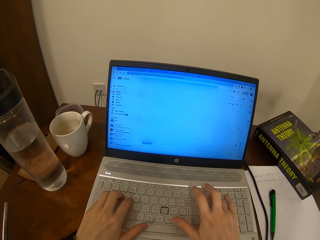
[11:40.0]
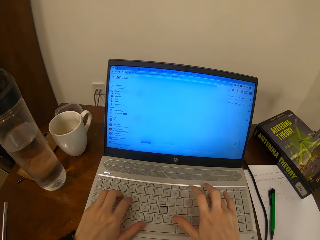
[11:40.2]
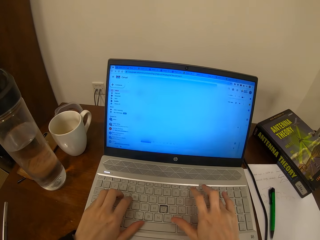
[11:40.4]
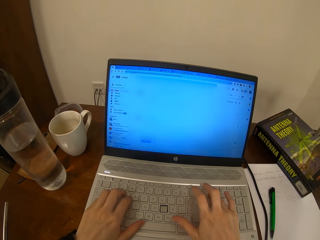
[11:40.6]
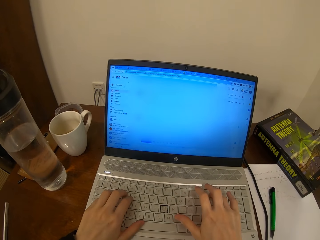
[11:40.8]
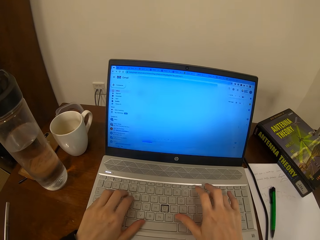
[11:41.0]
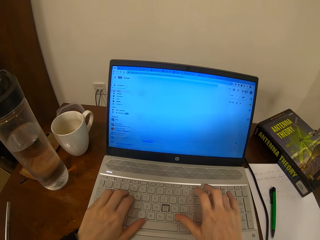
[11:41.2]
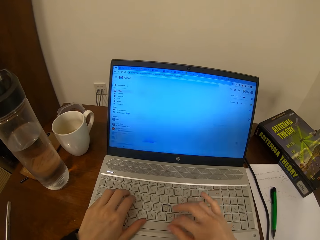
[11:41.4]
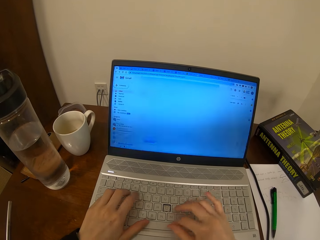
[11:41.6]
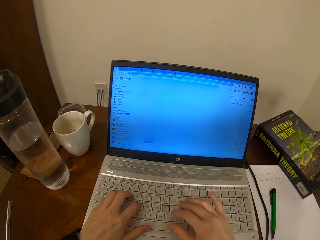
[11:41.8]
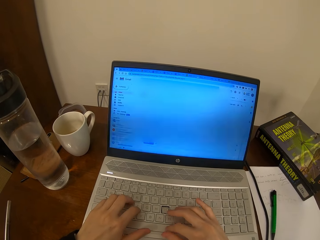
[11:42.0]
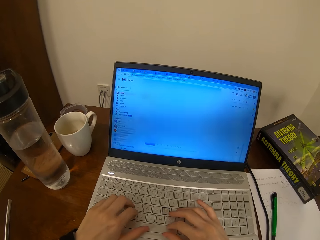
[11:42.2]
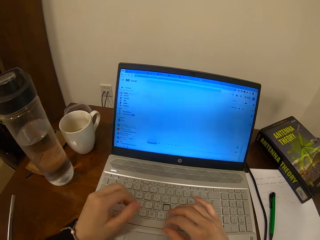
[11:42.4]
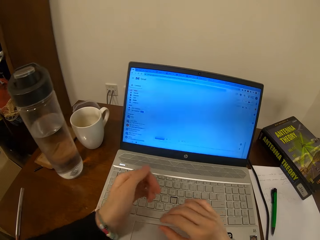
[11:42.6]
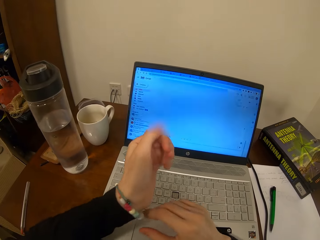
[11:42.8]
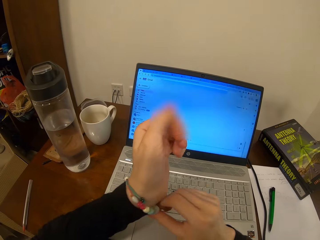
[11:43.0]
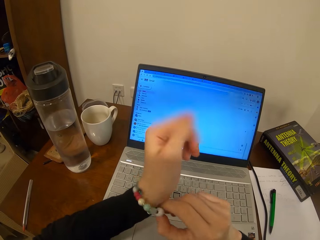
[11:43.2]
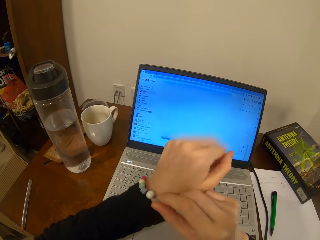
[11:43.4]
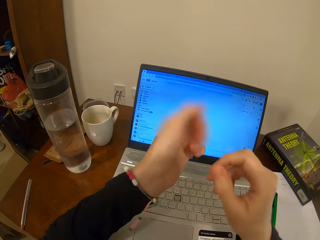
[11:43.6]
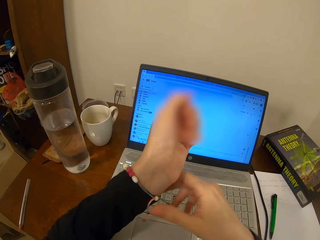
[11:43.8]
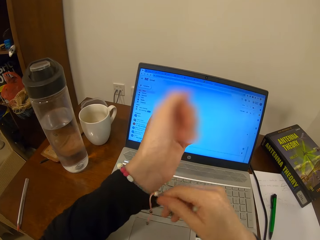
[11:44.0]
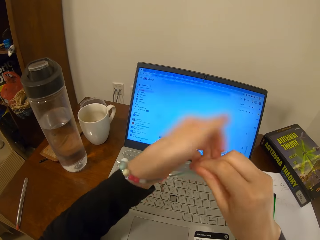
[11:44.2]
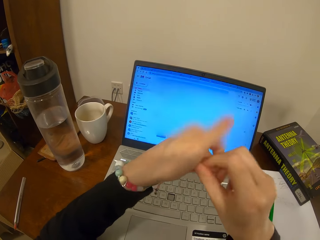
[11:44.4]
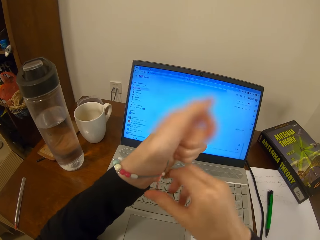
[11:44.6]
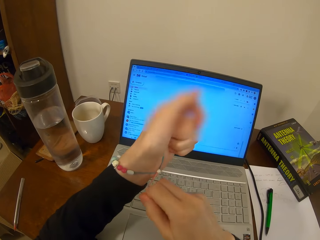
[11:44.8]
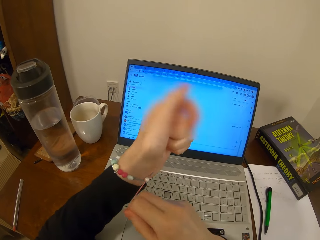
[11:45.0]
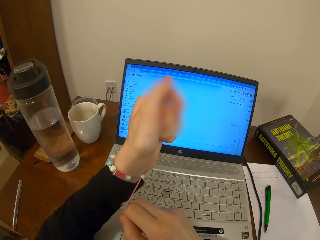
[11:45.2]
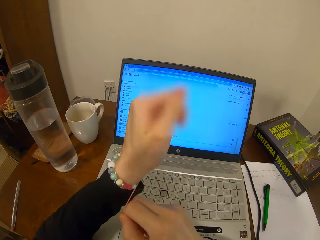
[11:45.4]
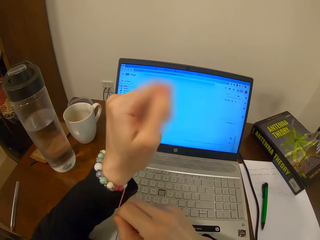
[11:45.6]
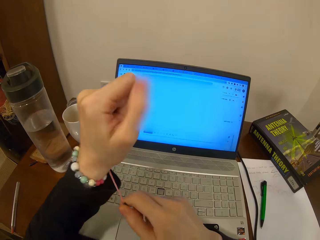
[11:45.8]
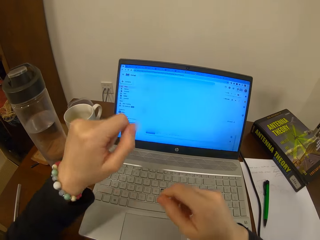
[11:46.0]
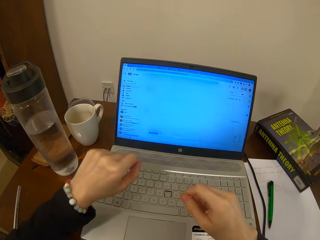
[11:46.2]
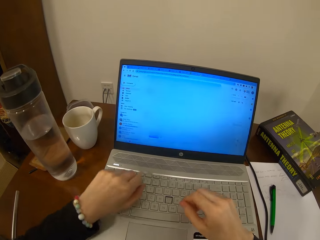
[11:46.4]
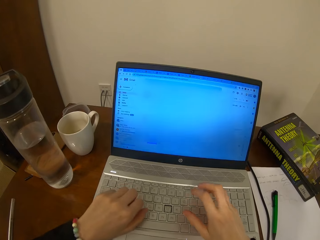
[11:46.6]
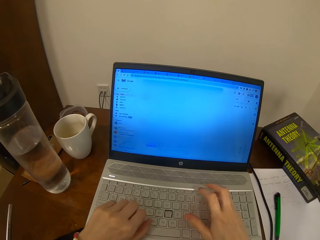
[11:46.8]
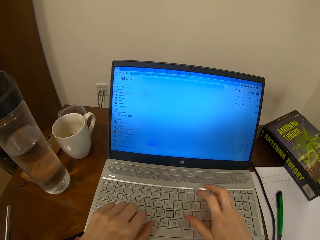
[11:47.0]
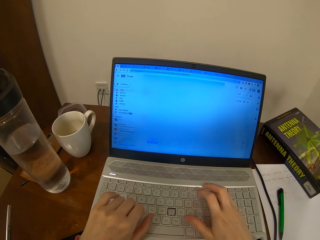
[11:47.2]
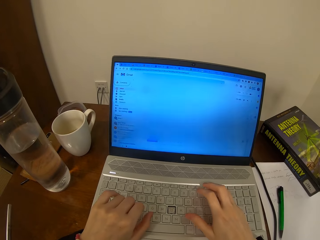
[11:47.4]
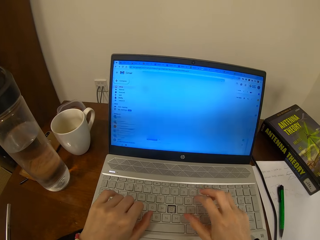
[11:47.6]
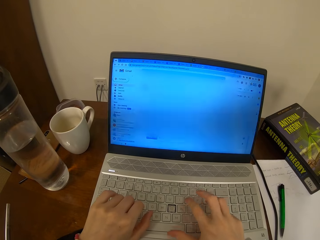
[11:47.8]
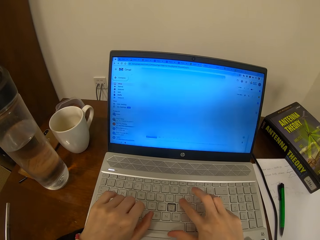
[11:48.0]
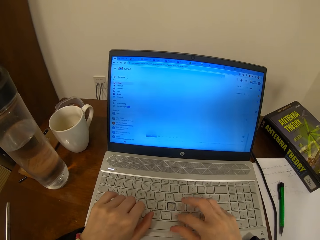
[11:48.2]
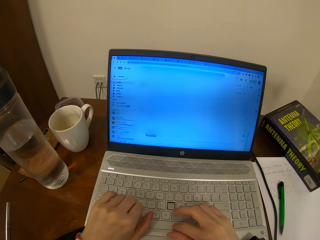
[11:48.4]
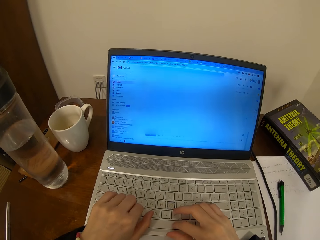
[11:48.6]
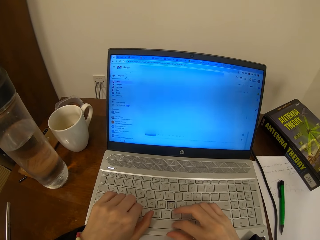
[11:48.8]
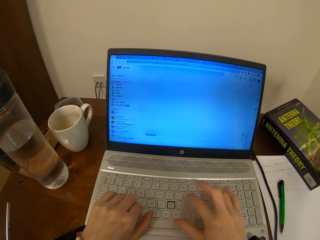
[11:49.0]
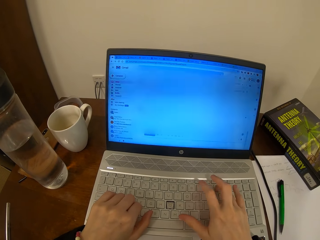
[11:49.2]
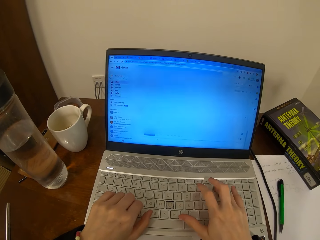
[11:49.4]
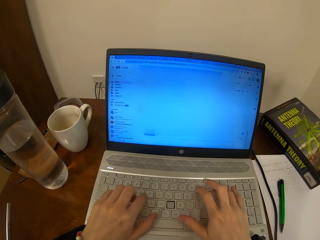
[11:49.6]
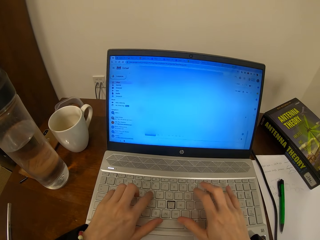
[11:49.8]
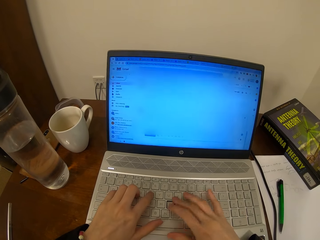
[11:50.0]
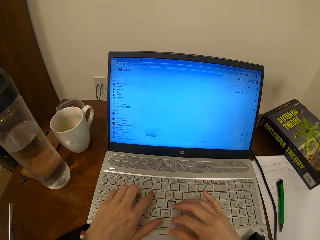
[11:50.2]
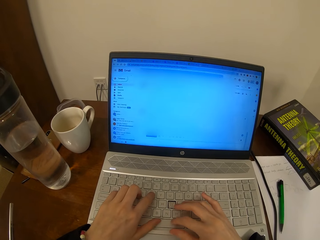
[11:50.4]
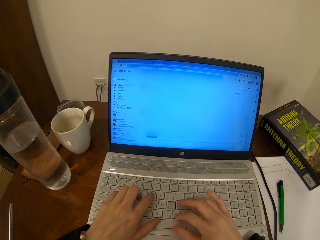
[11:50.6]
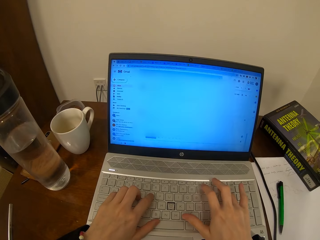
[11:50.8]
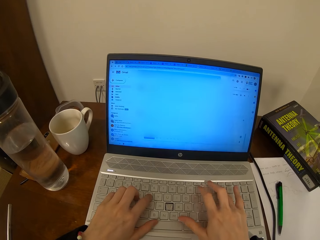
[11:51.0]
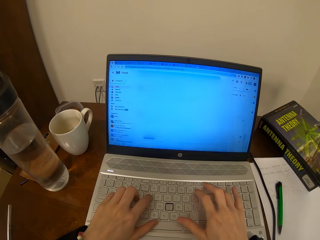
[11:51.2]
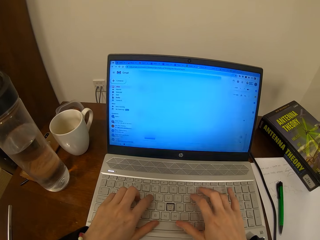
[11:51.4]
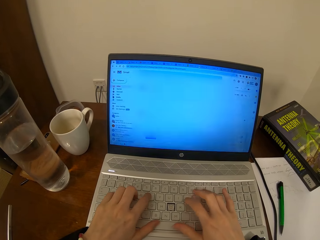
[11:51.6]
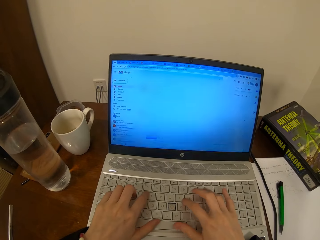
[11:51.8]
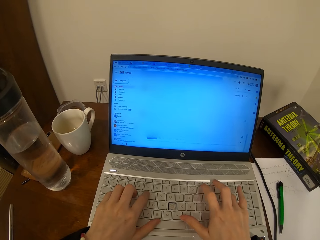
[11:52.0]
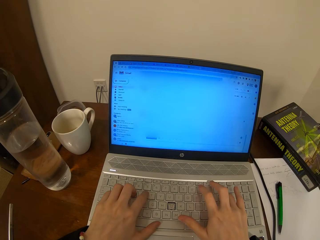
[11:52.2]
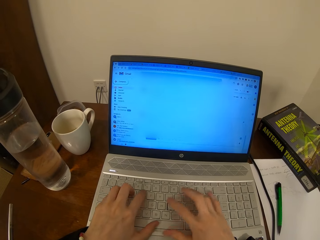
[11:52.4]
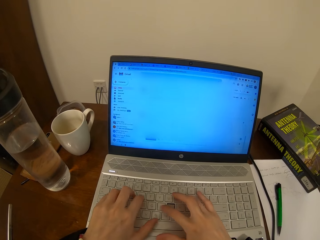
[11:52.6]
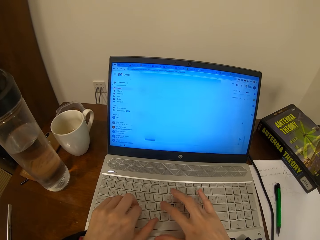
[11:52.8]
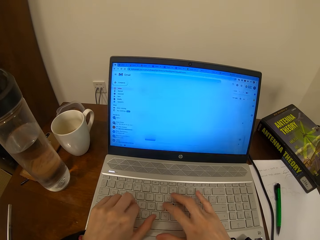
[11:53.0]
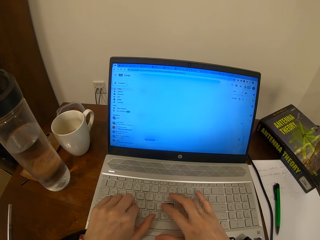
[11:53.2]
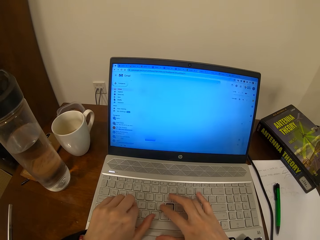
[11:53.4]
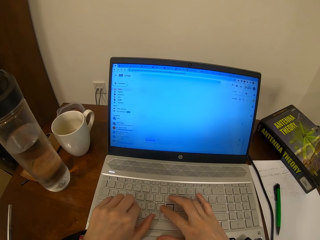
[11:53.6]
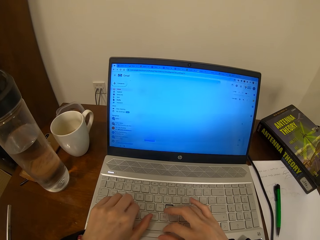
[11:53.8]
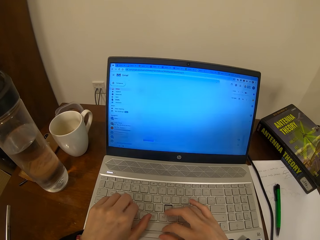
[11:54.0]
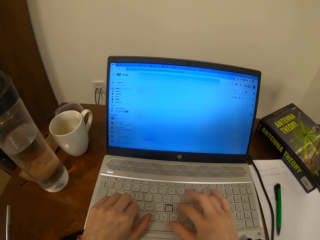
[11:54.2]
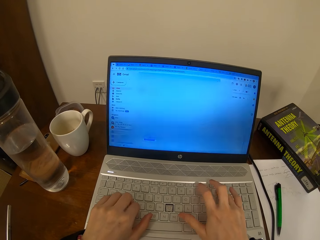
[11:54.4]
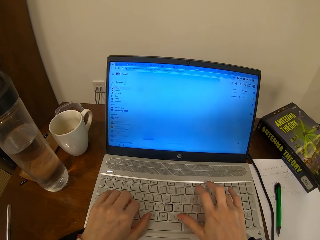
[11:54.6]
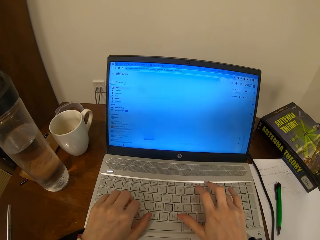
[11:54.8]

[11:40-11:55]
The camera wearer adjusts a wrist bangle. They press the keyboard.

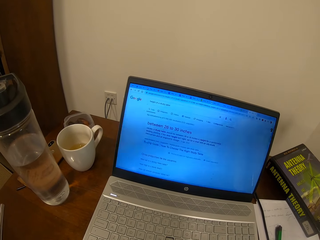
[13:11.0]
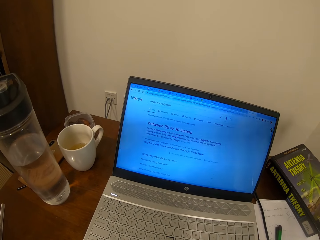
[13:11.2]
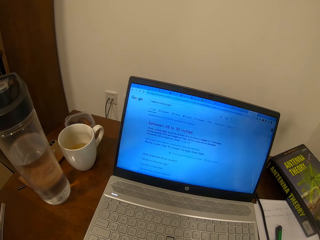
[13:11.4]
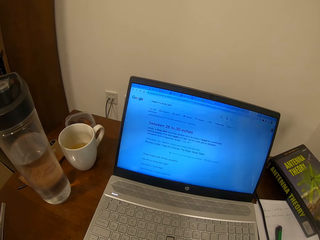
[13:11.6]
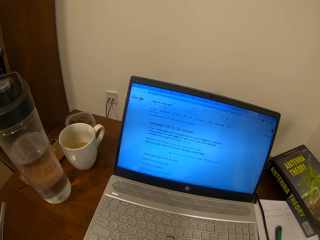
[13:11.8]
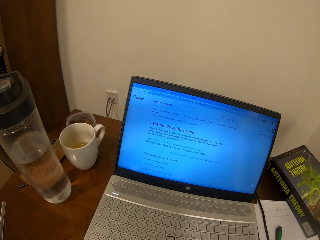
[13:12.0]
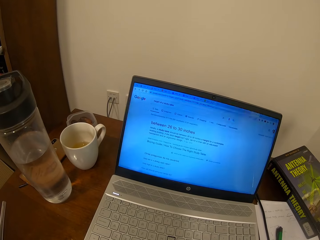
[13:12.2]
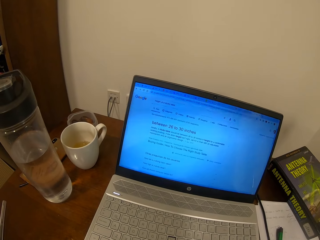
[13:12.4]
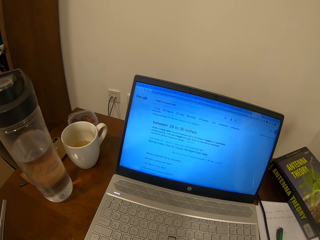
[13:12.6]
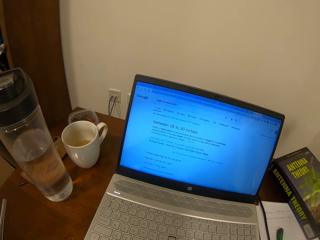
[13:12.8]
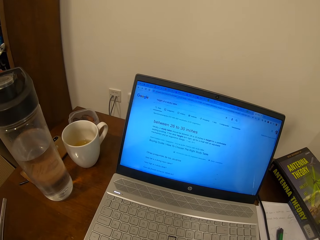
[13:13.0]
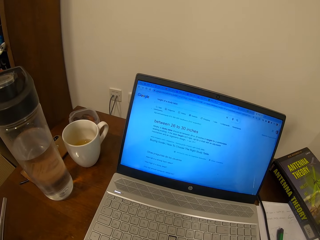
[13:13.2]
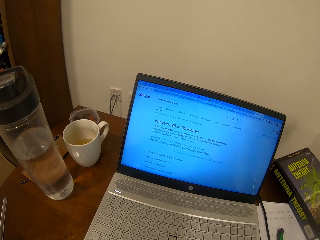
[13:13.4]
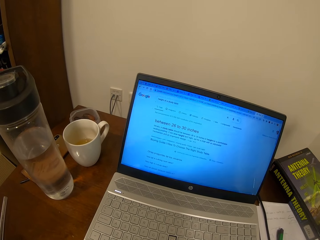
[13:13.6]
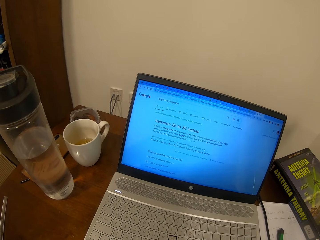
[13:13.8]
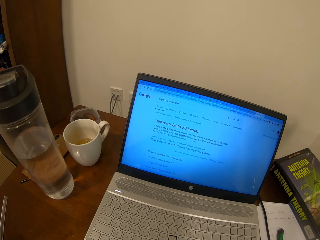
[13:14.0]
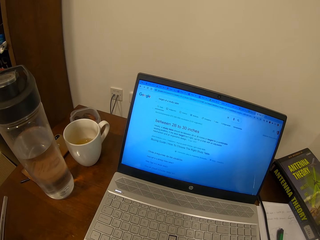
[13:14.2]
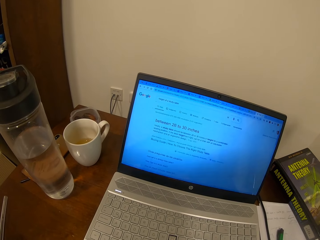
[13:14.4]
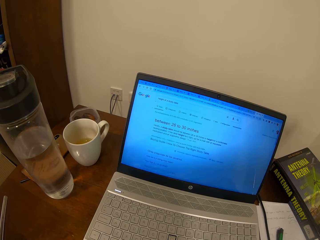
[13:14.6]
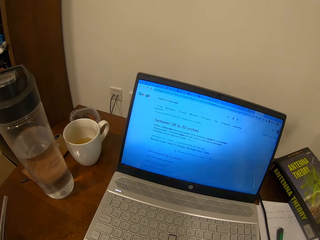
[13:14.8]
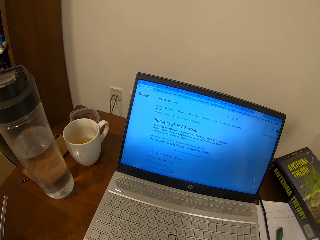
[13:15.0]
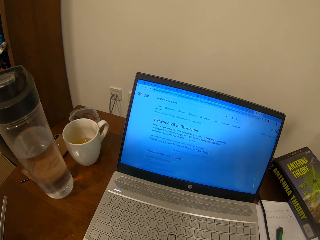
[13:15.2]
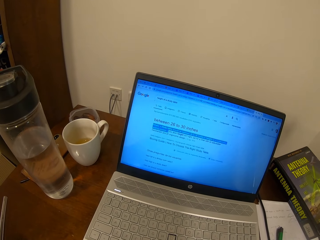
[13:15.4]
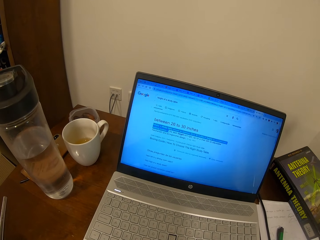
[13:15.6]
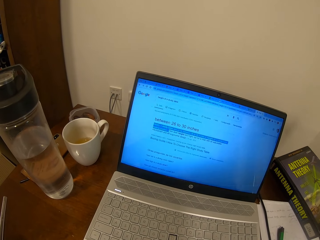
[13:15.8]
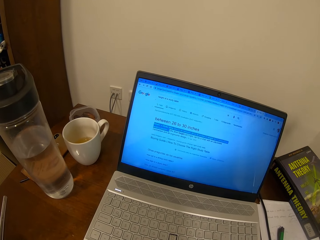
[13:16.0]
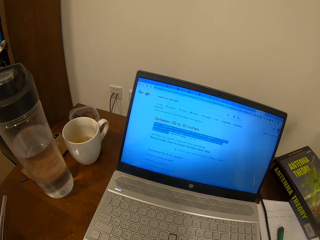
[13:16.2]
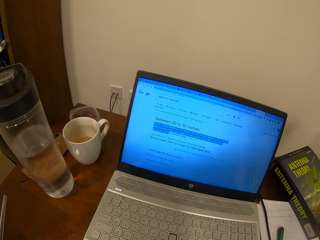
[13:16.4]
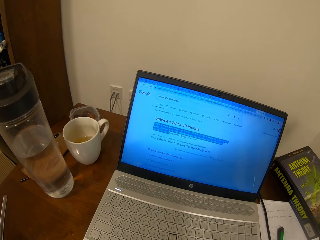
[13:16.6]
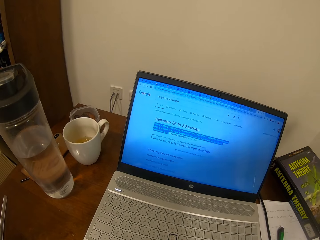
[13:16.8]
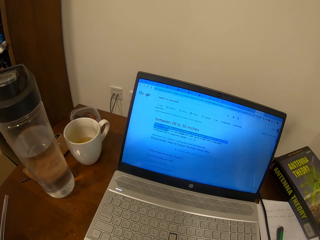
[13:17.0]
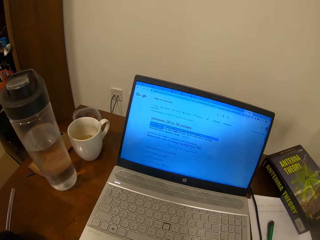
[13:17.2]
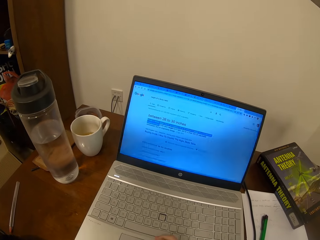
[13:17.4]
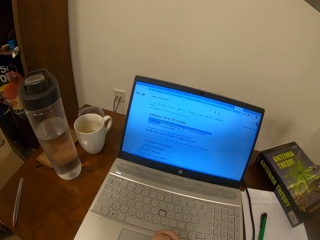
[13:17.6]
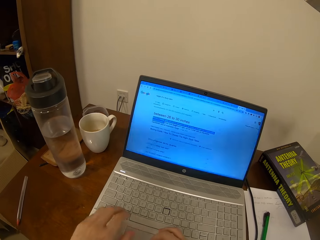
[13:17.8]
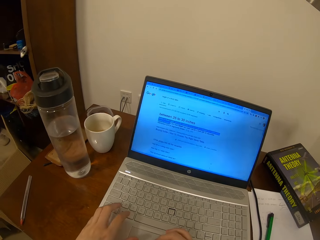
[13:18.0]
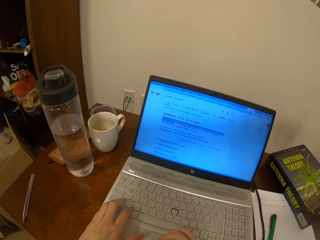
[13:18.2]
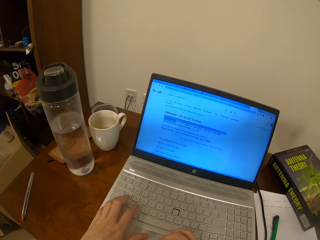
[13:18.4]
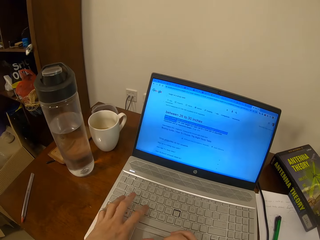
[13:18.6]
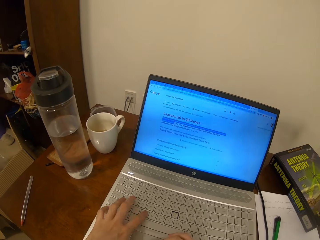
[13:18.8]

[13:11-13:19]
The camera wearer looks at the laptop screen.
